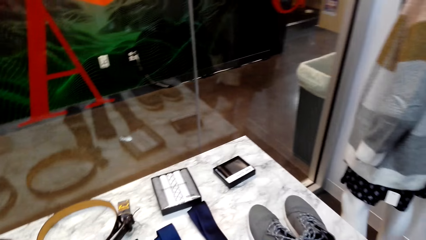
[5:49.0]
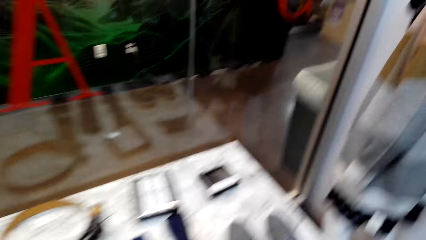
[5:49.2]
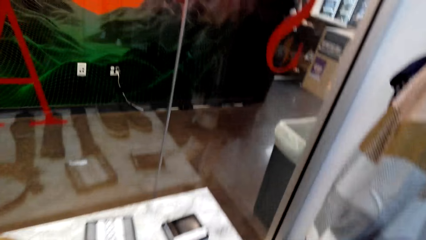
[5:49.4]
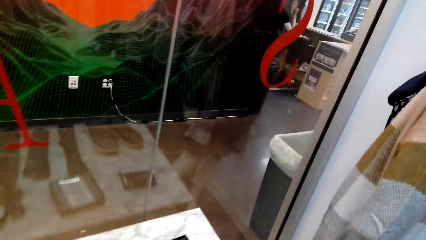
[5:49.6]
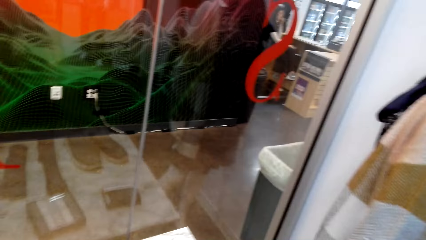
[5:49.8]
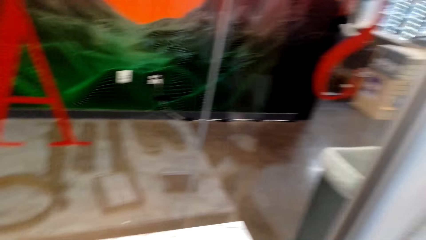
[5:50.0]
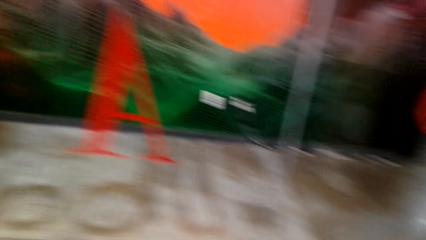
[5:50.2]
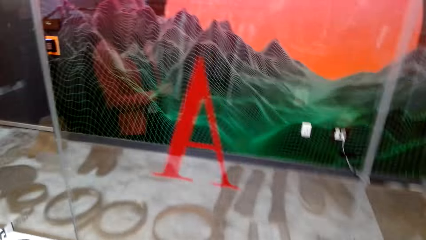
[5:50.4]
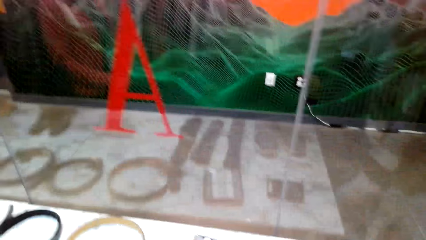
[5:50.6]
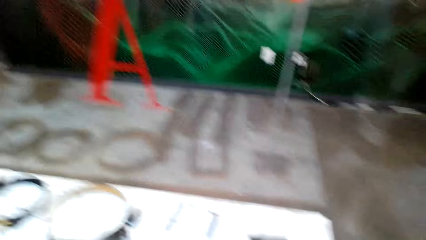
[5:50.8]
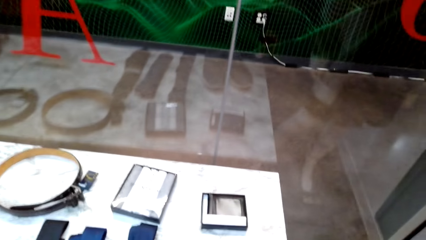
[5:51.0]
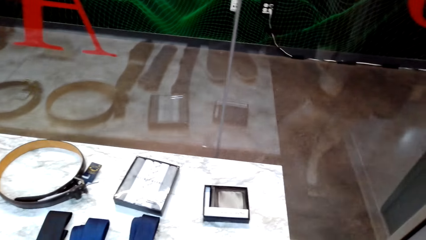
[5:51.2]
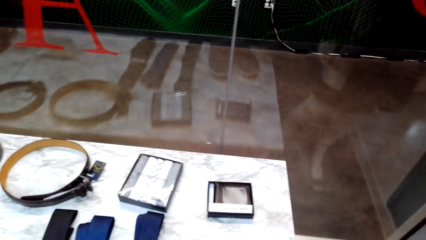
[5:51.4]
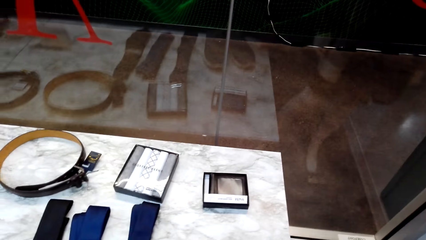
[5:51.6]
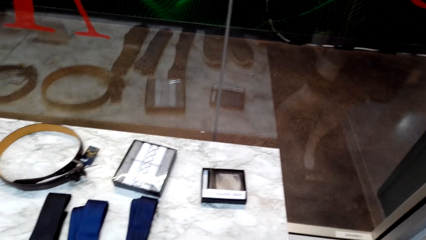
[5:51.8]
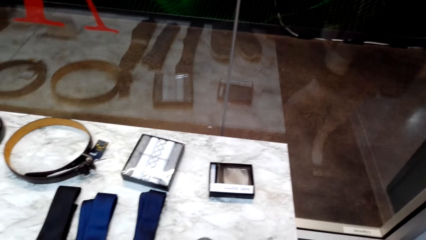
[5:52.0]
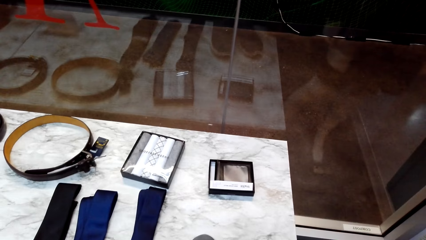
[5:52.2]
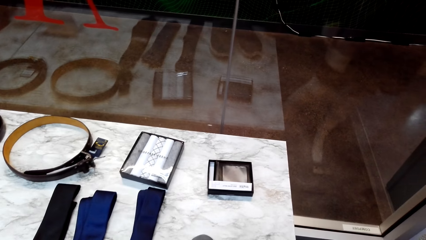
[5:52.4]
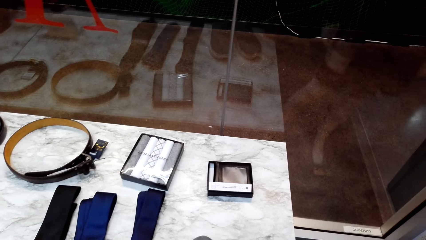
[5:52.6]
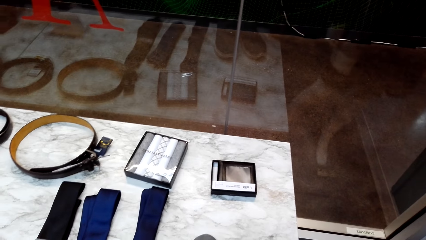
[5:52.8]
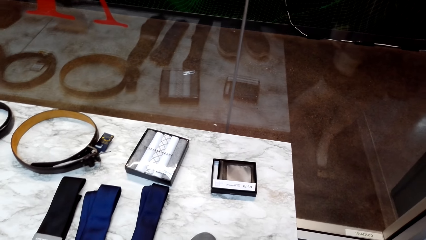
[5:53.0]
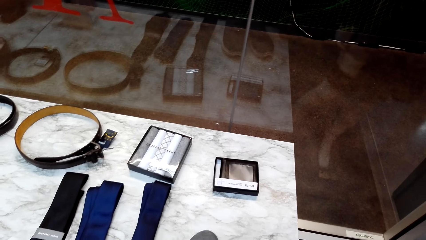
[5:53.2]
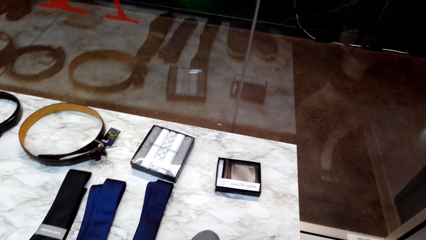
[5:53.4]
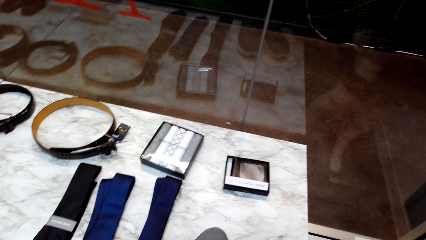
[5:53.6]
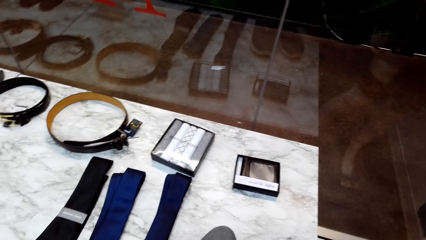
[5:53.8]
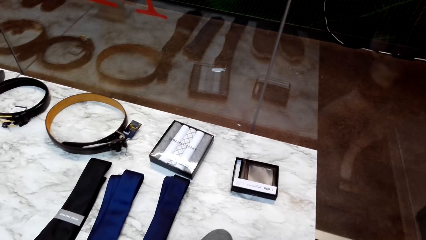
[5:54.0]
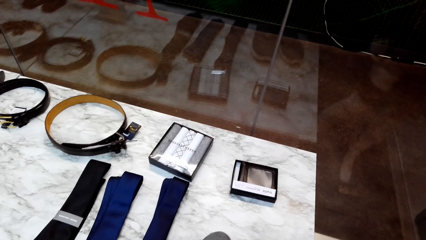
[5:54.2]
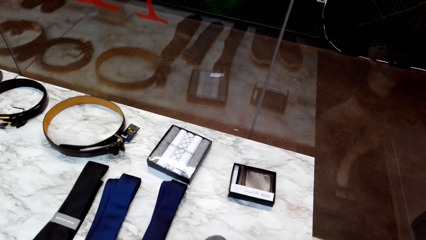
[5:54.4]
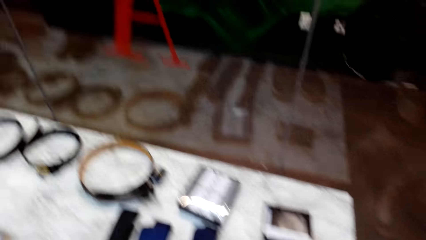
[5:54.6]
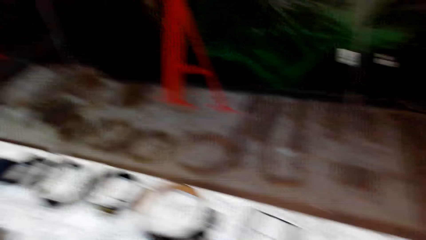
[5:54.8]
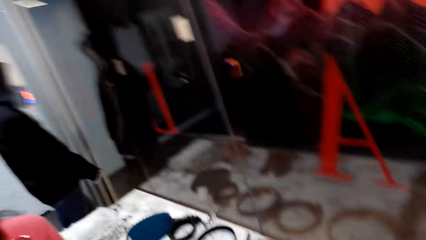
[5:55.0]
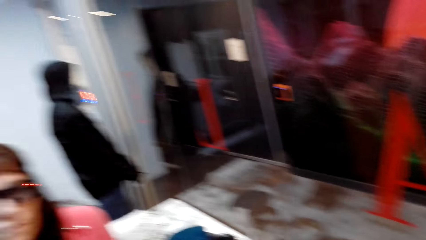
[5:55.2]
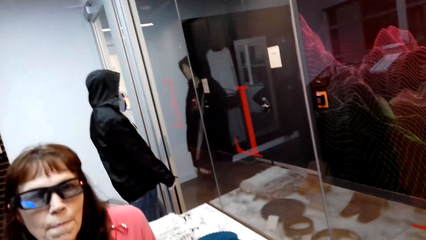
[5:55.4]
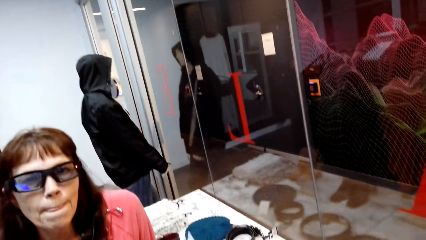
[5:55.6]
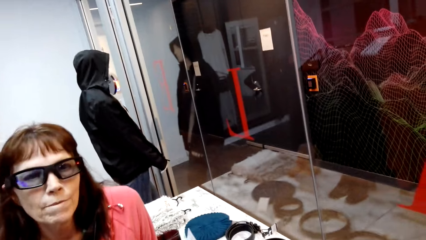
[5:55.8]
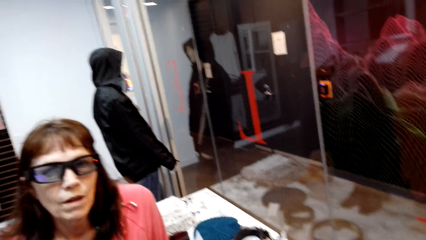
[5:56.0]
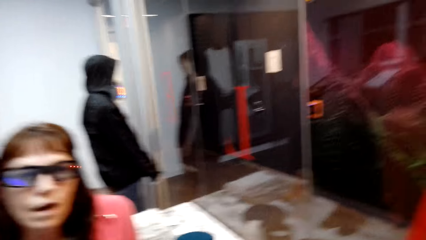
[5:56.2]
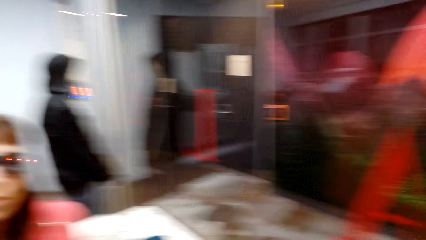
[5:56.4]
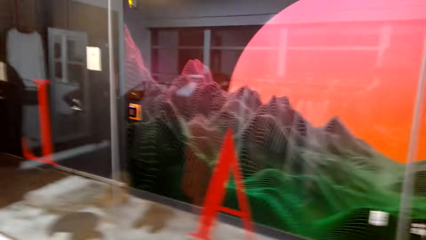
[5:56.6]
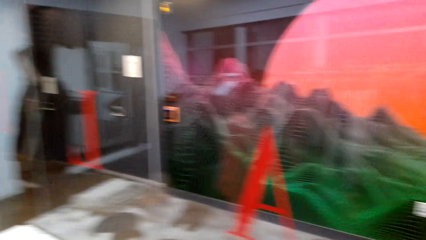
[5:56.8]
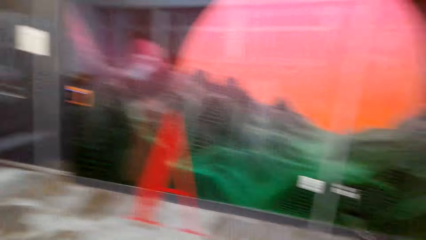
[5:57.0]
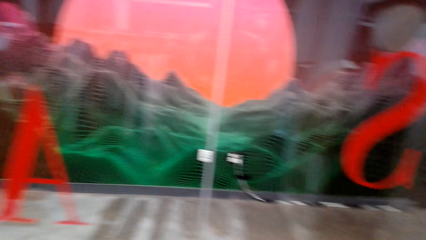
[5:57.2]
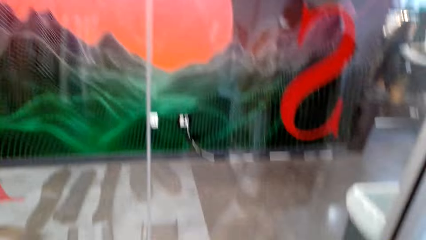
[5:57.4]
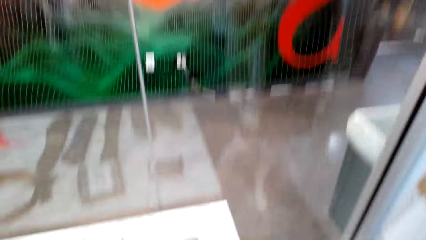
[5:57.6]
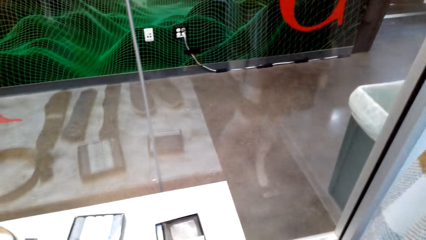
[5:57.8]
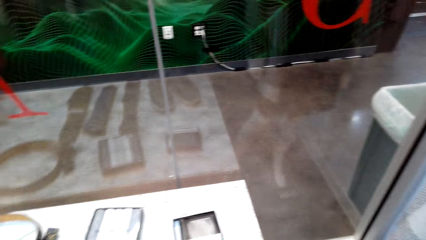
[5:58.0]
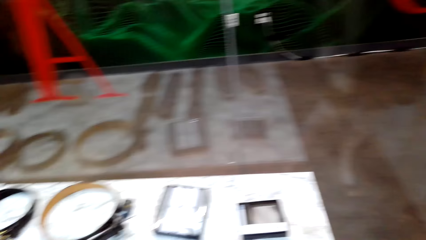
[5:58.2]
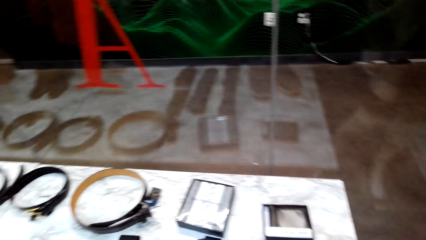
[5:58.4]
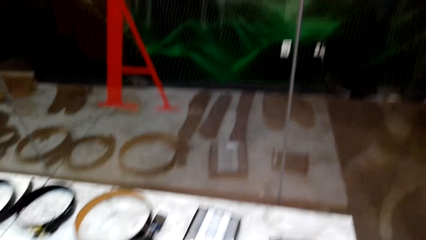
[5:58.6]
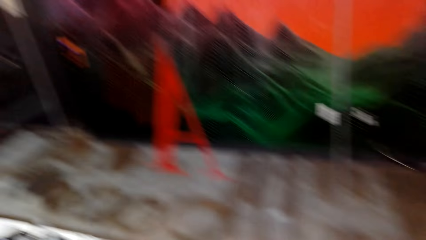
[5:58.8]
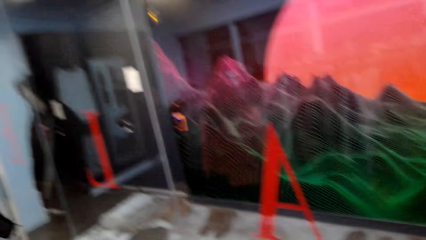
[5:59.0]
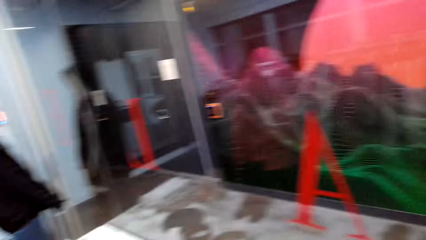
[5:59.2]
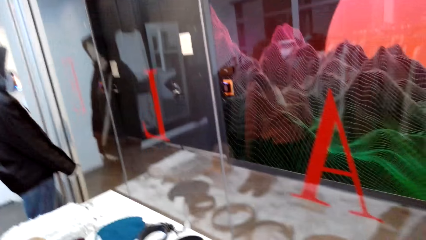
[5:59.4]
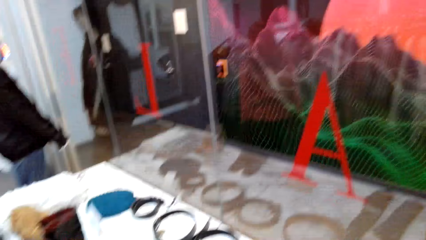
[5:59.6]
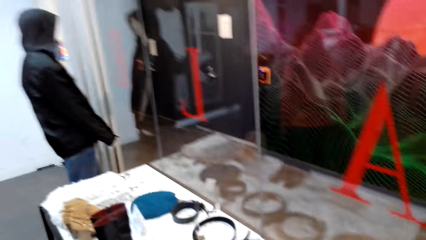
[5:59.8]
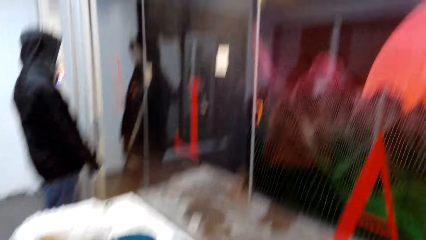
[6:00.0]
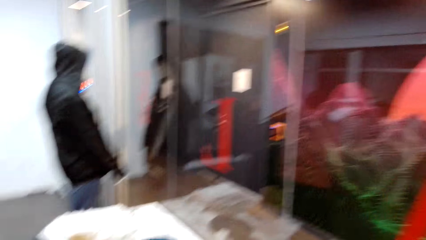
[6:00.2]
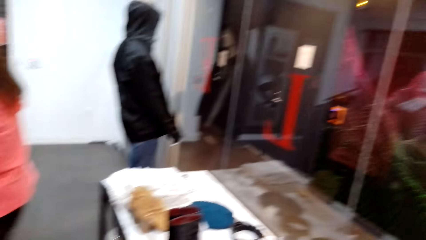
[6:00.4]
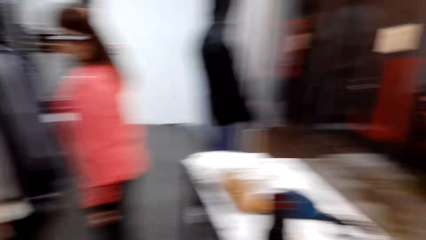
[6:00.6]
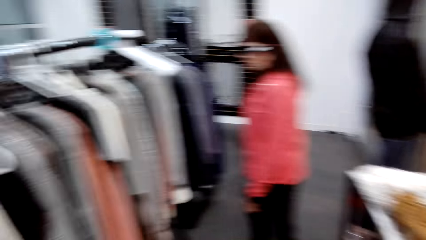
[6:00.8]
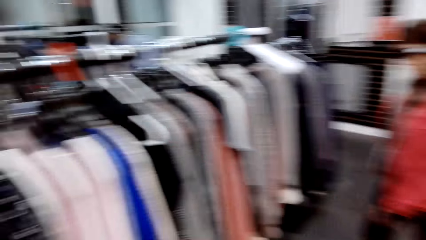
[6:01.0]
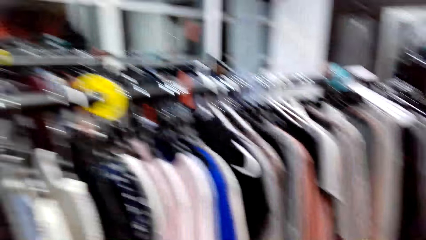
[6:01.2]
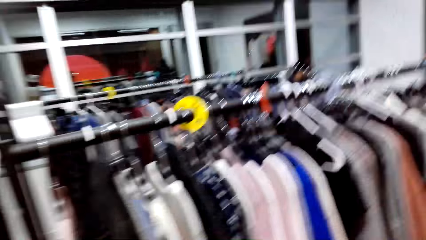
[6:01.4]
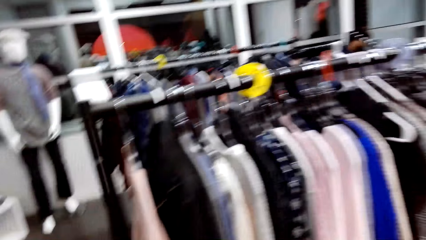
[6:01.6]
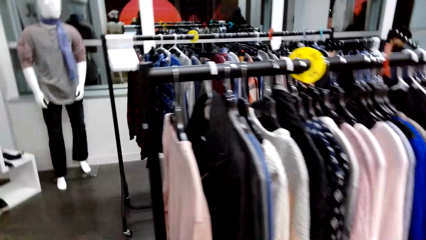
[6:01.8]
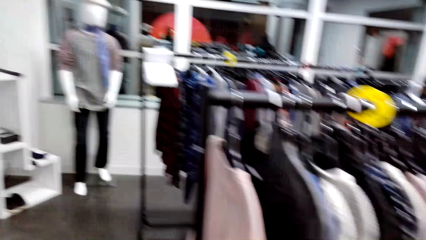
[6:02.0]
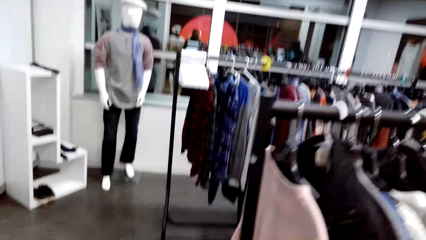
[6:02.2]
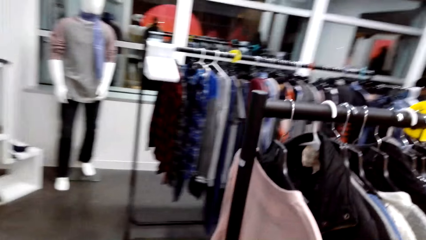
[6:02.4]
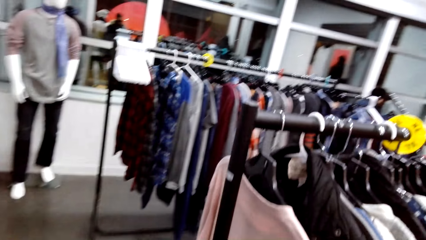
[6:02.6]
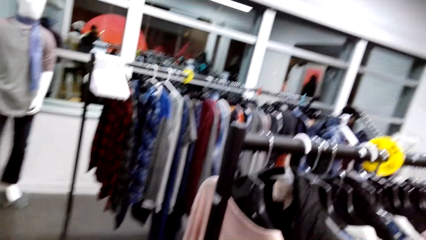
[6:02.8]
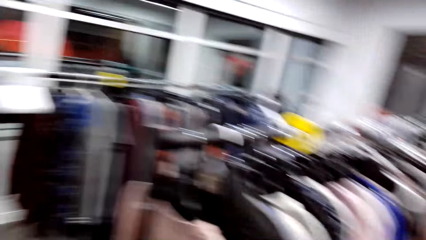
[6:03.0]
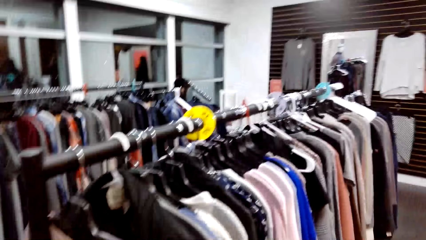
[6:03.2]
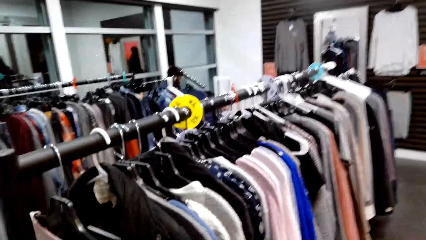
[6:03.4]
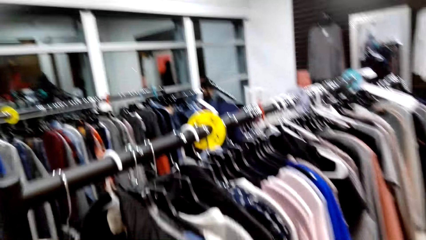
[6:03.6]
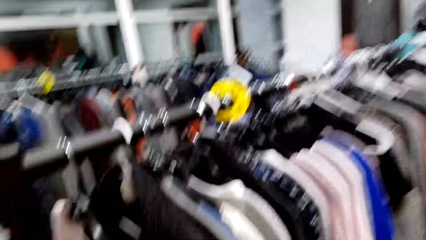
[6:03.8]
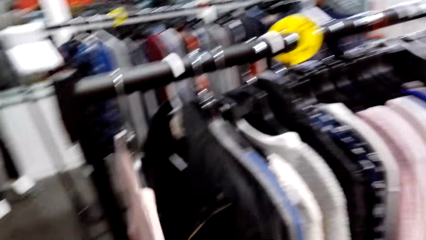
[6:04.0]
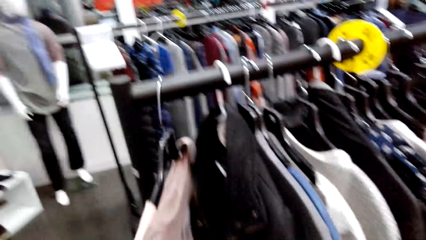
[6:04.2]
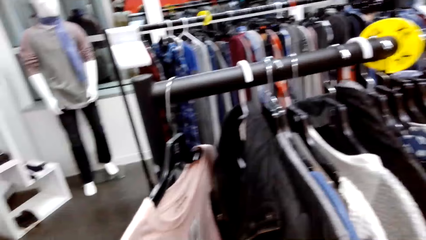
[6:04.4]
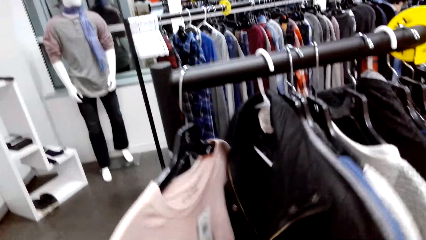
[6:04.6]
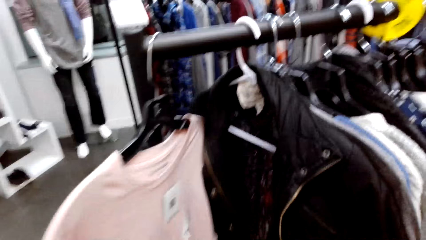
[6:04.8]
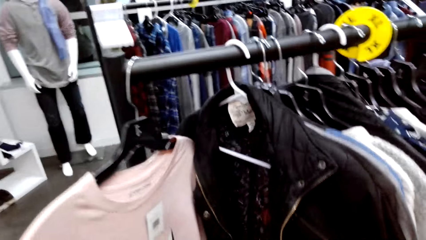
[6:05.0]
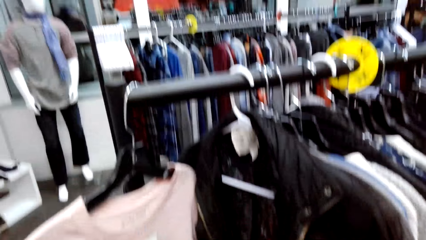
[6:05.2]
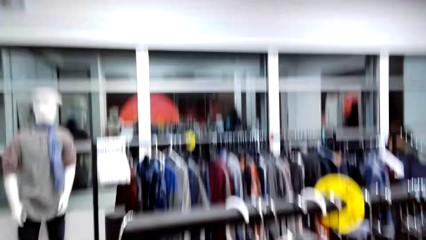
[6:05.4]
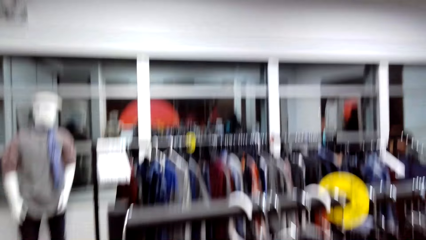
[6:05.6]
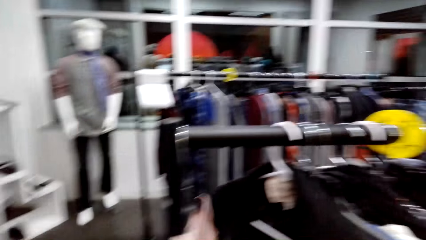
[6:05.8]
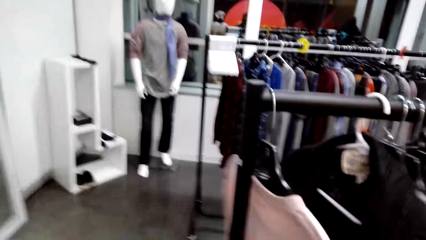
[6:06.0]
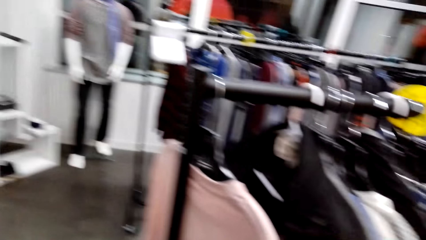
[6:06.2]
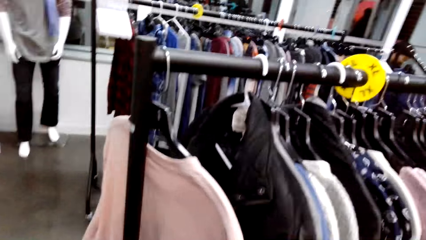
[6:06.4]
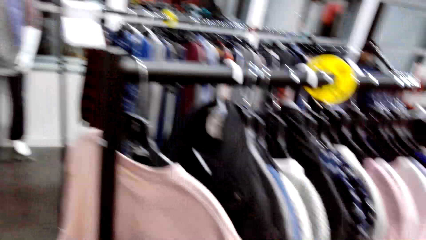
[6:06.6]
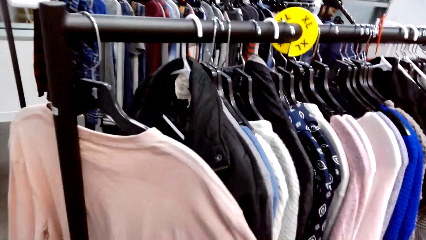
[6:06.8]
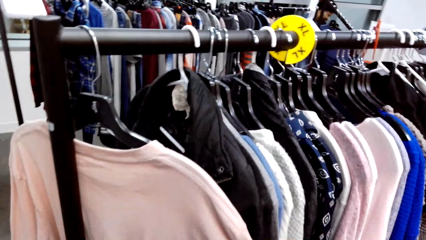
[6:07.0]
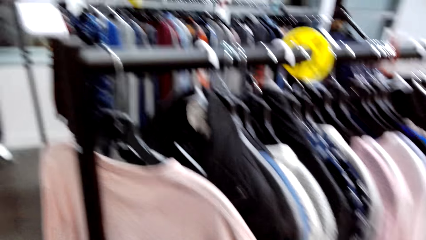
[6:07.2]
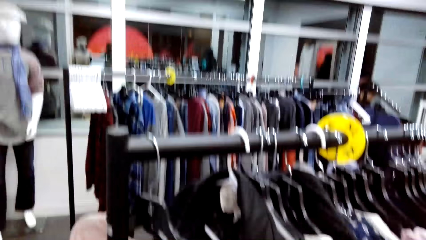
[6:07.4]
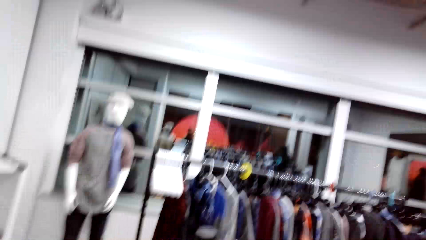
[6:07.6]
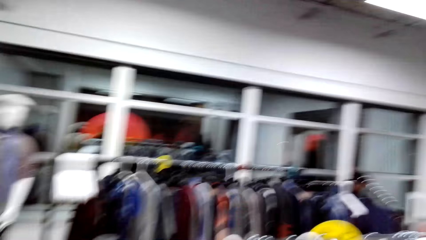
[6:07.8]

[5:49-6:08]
The camera wearer looks around the table. They dialogue with a woman. They look at the woman. They look around the table. They dialogue with the woman. They walk around the clothing store. They look around the clothes.
